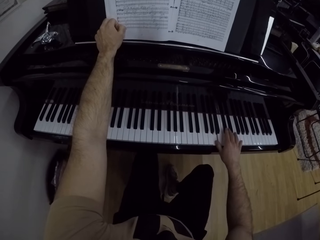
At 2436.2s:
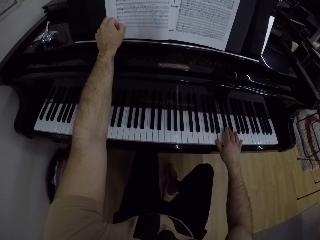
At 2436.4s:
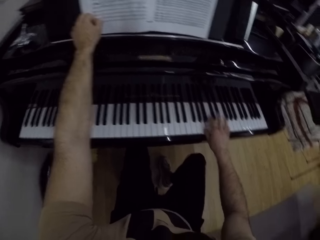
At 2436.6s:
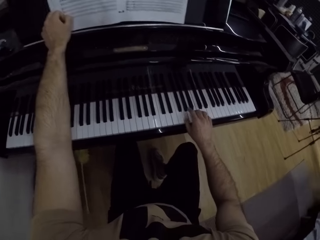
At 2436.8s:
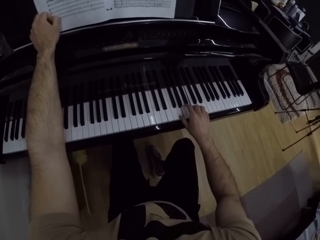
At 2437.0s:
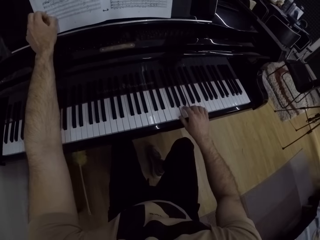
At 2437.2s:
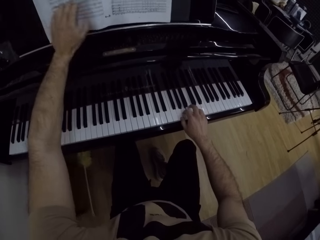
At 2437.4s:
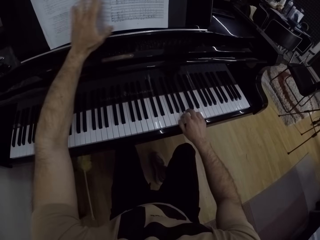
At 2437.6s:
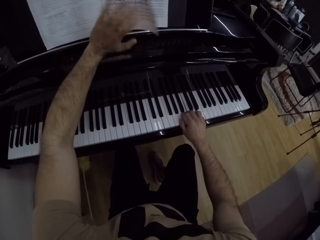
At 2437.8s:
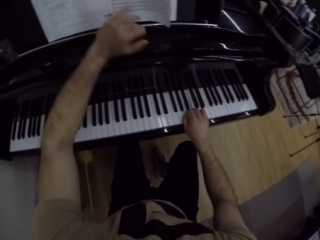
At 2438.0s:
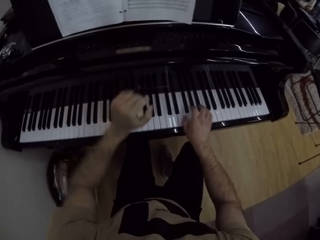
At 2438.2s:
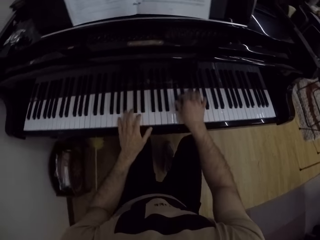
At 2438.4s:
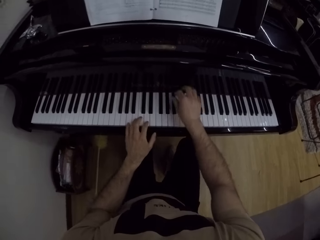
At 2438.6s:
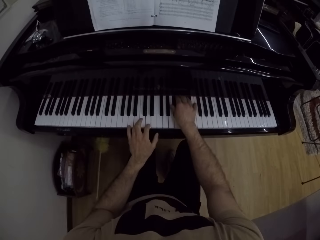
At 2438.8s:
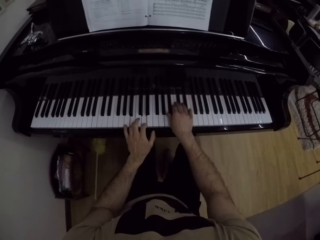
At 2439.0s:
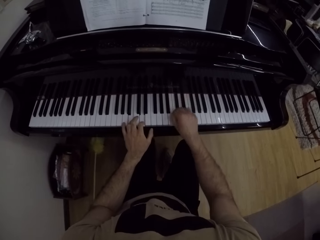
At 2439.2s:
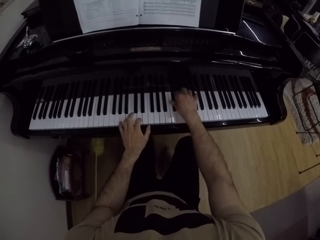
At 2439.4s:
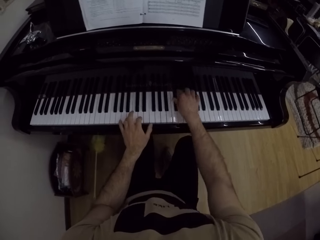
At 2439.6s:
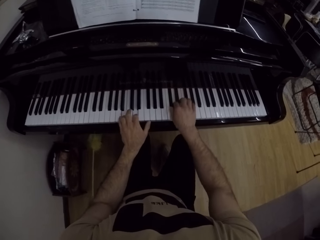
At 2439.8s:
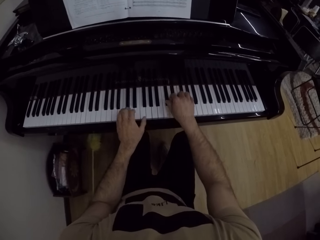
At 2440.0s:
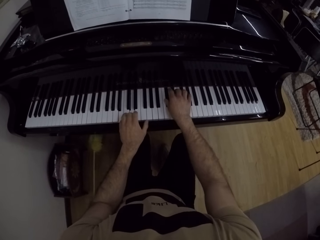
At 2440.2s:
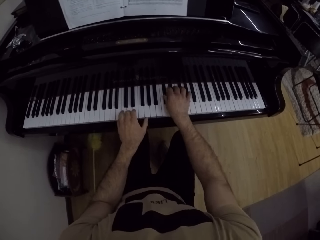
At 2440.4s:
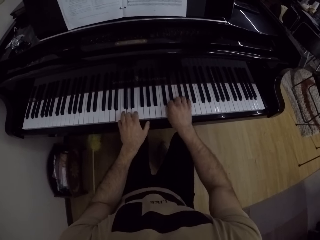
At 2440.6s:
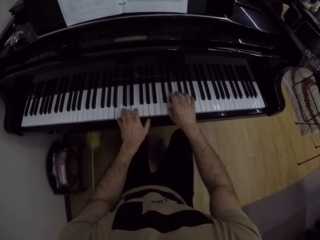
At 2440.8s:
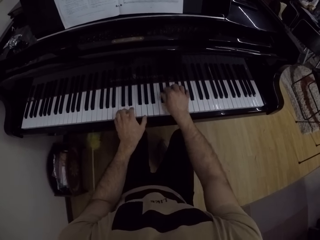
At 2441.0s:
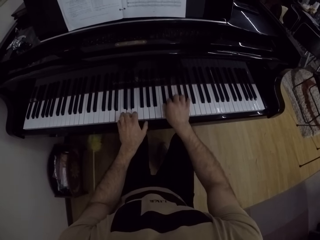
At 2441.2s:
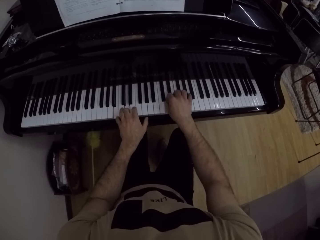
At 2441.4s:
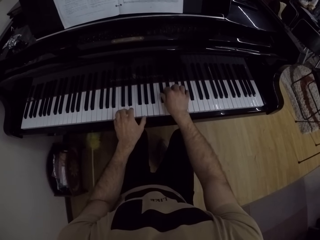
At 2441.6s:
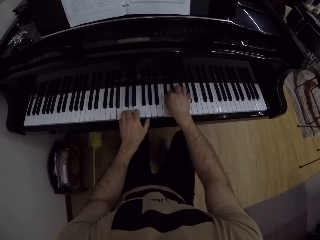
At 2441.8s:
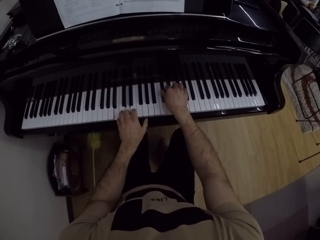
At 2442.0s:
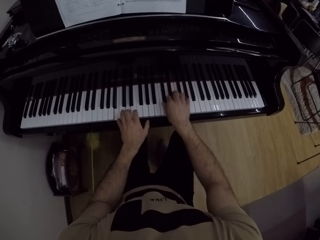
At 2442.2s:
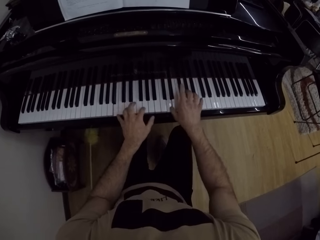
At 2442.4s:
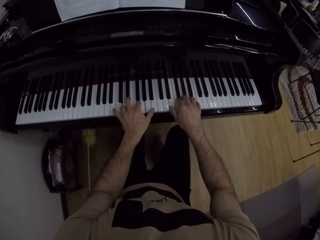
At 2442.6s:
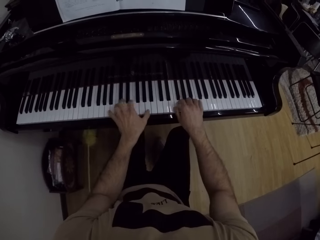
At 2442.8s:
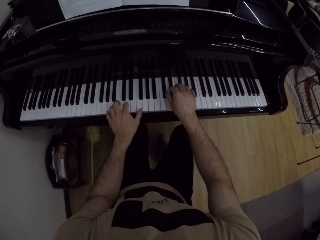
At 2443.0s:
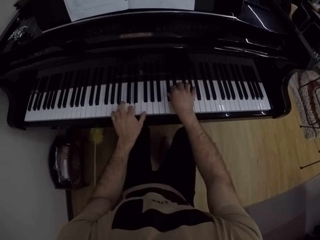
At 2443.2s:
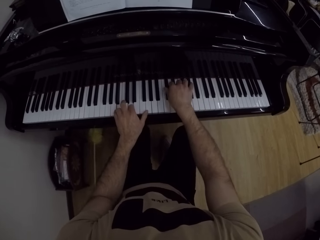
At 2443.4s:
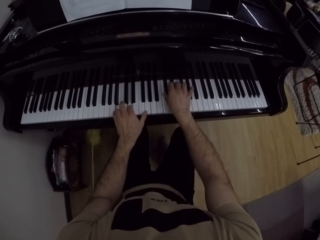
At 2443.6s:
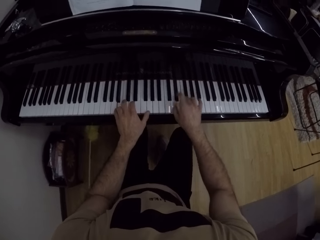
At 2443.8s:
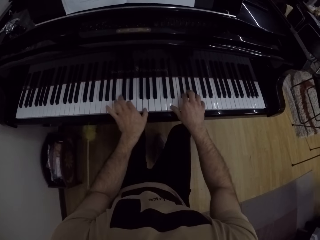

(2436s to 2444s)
The camera wearer flips the page on the music notes book with his left hand. He plays the piano with both hands.

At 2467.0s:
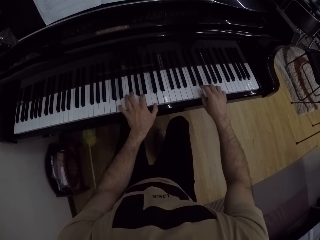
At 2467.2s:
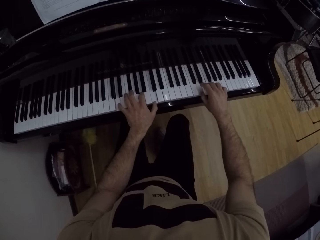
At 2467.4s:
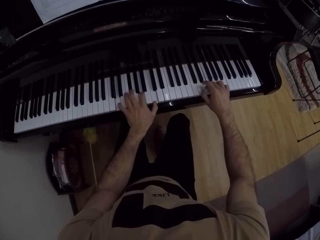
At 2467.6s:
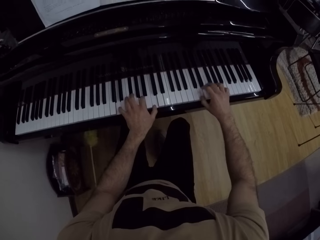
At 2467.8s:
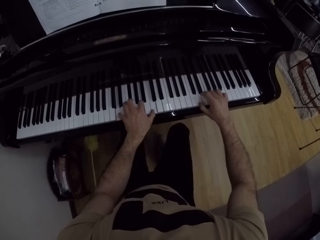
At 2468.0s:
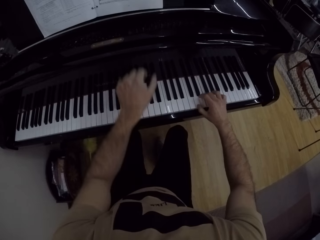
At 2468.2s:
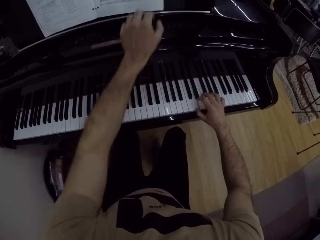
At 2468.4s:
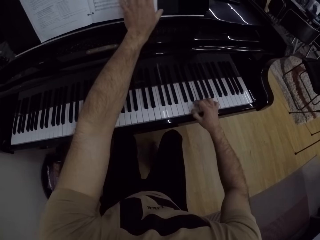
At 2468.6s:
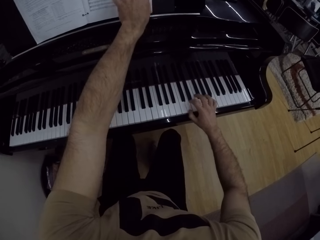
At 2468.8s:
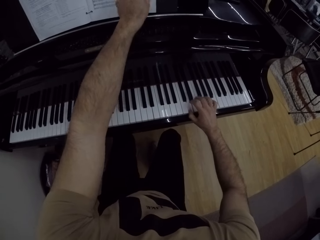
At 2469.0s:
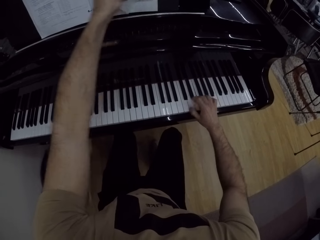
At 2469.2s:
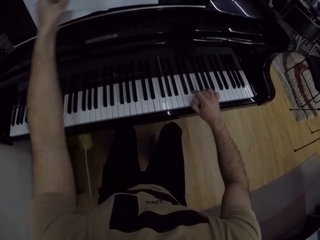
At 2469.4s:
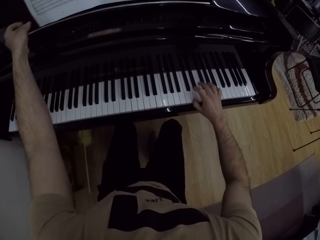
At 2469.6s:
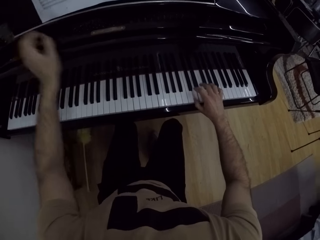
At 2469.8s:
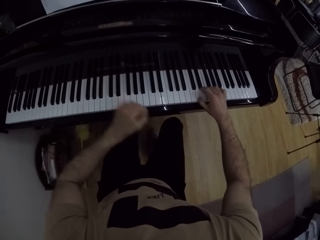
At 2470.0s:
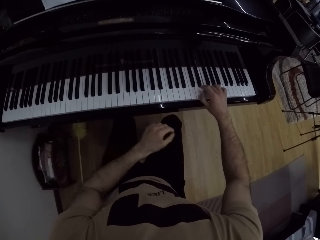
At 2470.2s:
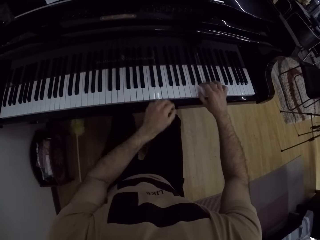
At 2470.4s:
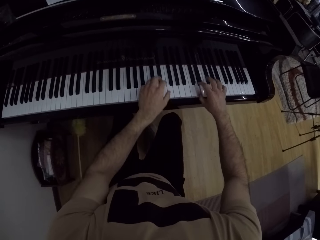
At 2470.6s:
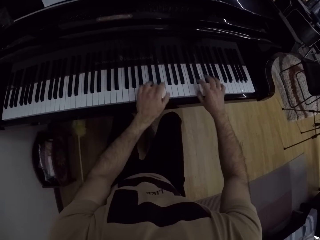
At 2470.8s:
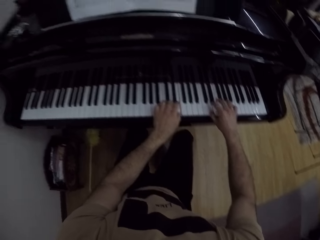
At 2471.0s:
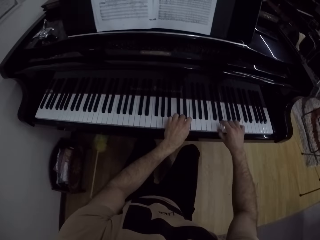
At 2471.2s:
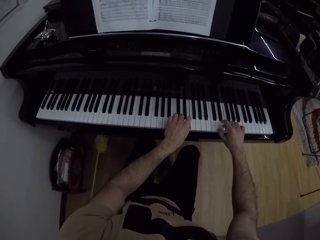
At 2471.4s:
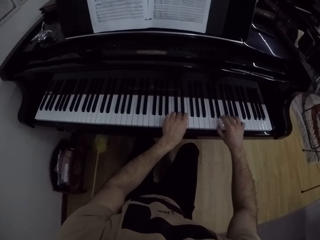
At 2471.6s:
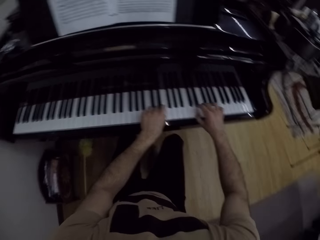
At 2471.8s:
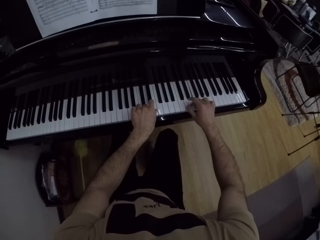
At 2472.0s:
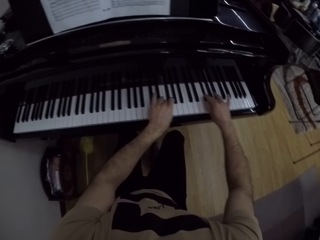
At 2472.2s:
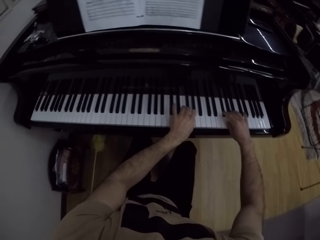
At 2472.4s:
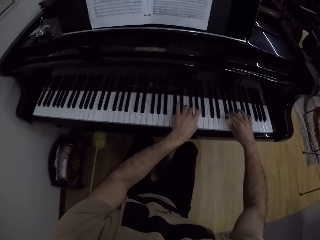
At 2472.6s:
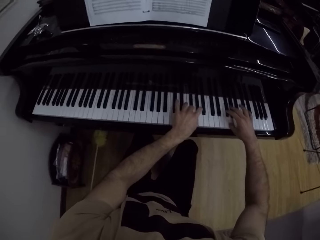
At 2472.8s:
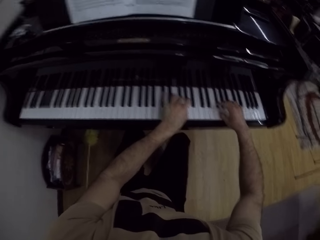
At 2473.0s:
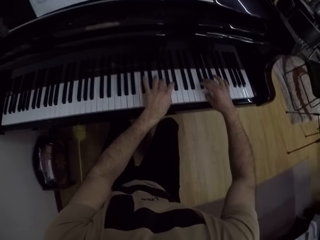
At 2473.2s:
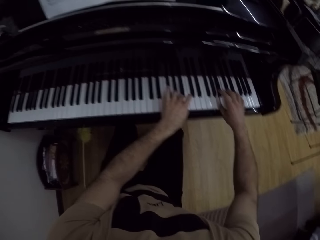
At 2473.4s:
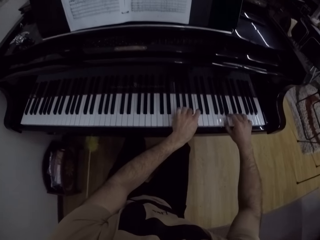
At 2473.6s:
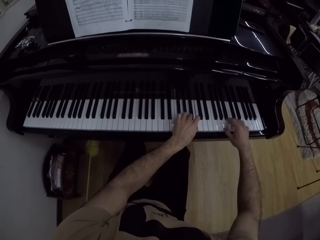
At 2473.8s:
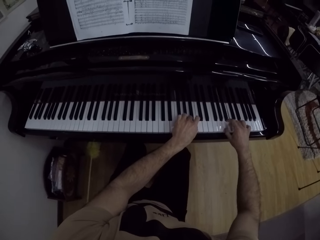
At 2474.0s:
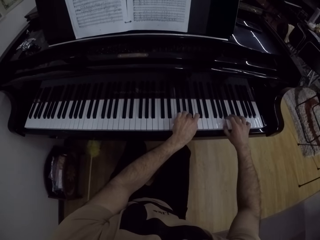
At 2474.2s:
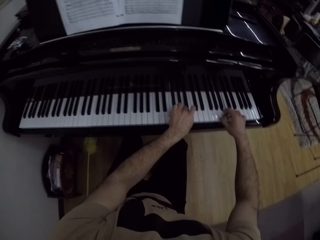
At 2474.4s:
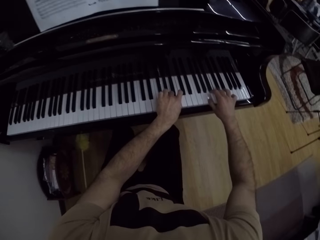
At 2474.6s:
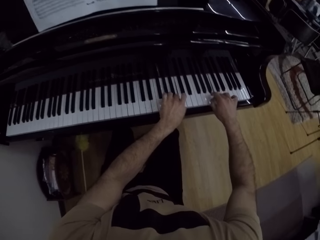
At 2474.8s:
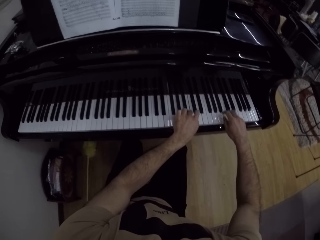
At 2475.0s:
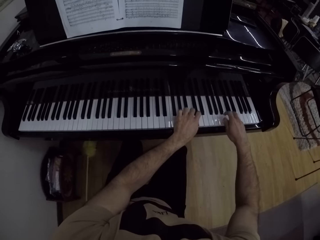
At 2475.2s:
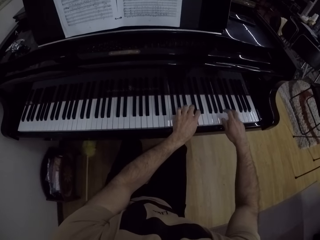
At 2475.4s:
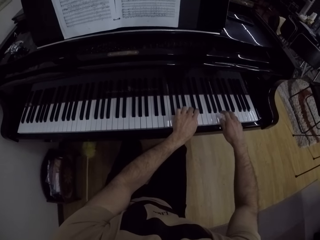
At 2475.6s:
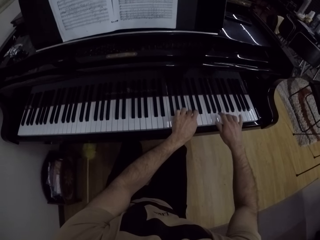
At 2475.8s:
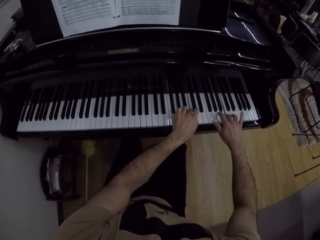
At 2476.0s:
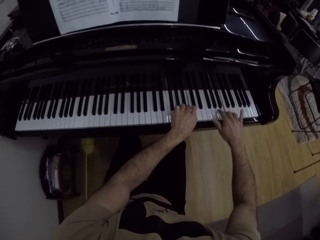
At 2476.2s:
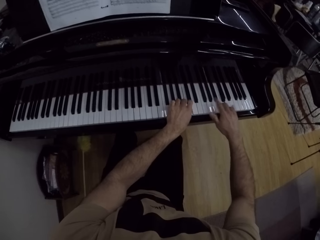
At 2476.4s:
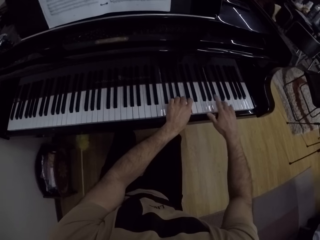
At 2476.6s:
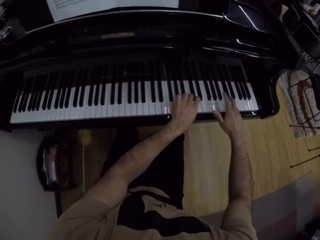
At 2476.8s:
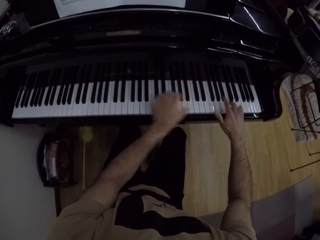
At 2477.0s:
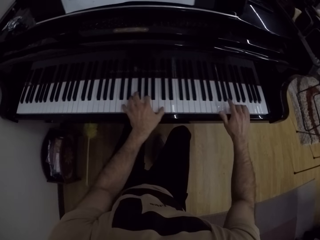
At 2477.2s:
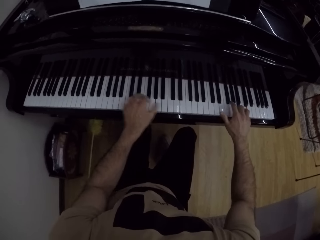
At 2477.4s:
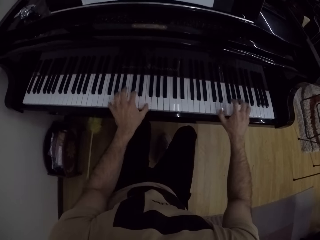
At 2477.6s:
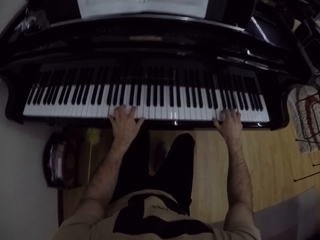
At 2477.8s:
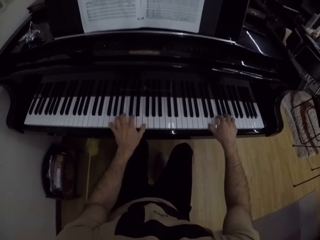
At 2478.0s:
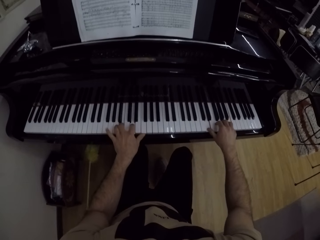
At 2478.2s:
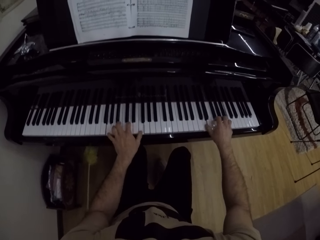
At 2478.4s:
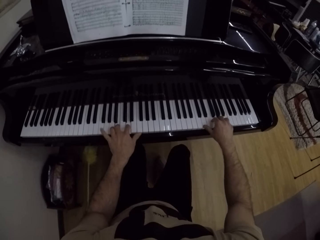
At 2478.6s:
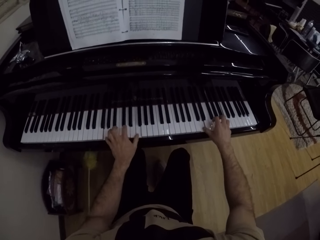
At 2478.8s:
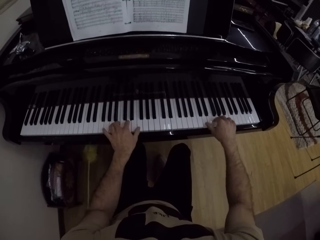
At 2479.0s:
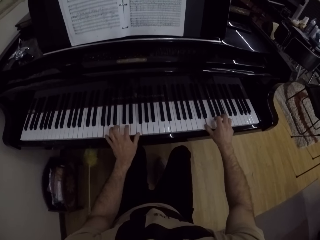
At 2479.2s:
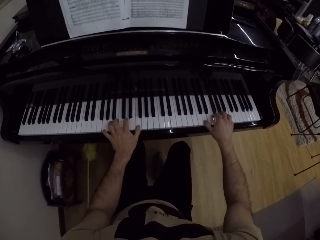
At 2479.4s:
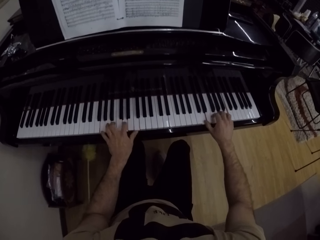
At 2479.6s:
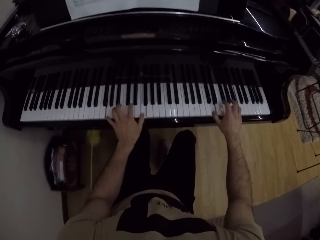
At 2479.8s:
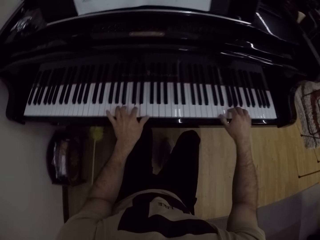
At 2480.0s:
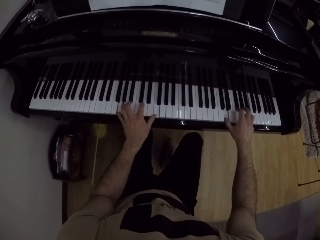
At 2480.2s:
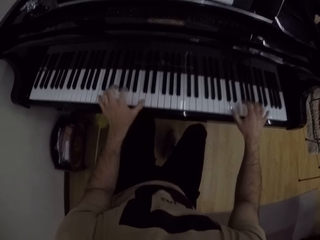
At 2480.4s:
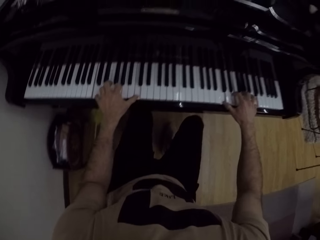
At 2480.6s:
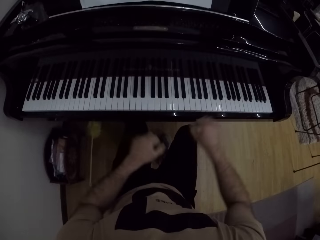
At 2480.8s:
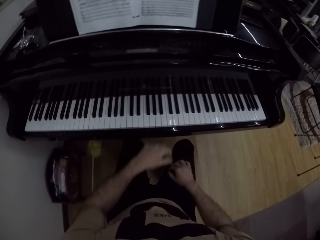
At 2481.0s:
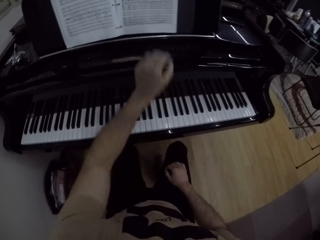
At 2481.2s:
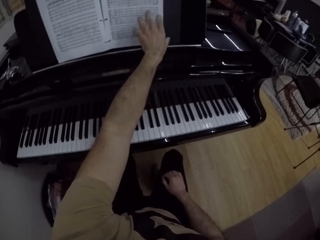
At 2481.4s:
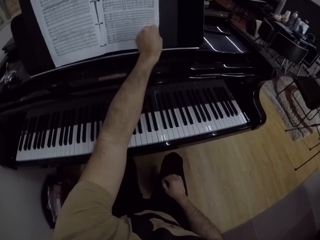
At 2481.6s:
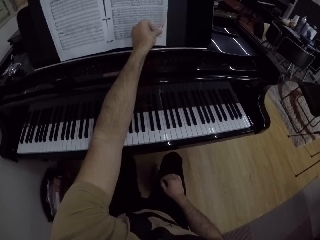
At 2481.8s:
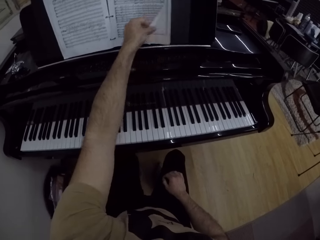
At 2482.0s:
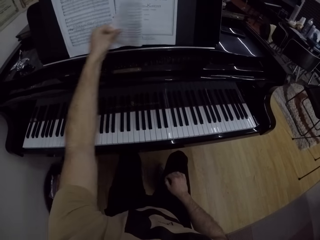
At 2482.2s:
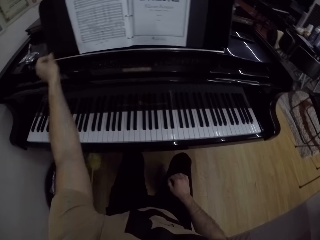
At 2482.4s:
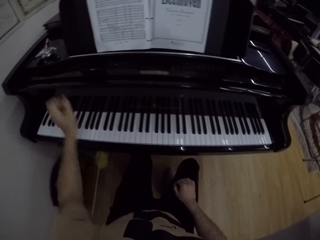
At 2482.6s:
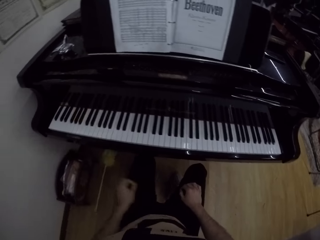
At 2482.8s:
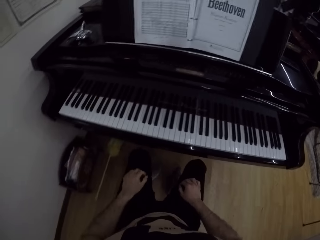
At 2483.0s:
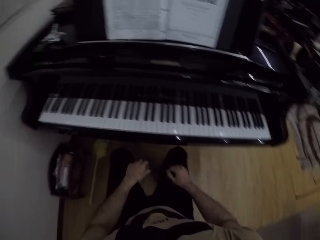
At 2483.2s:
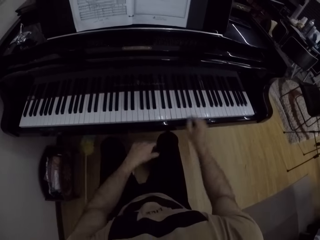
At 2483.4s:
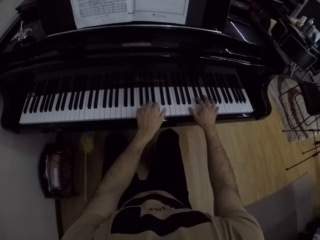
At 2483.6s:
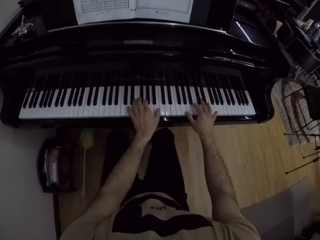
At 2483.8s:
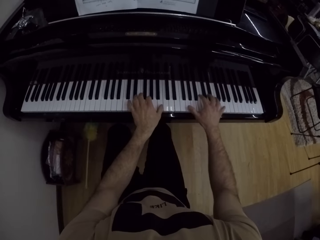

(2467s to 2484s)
The camera wearer flips the page of the piano sheet with his left hand. He plays the piano with his right hand. He touches the book on top of the piano. He plays the piano with both hands. He removes both hands from the piano. He flips the page of the piano sheet with his left hand.
